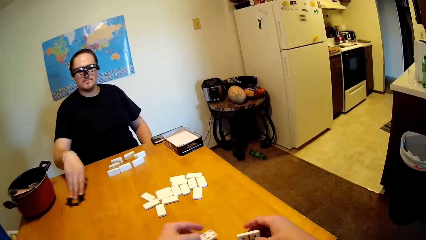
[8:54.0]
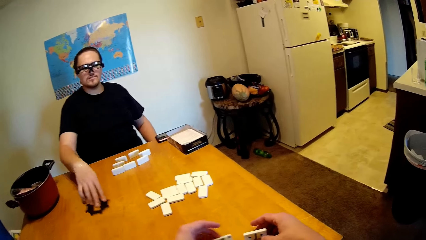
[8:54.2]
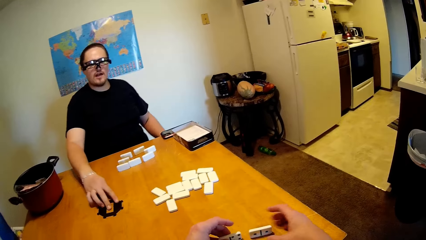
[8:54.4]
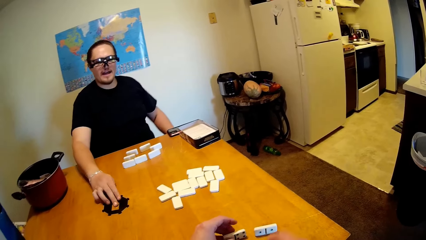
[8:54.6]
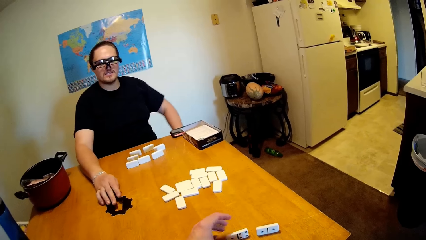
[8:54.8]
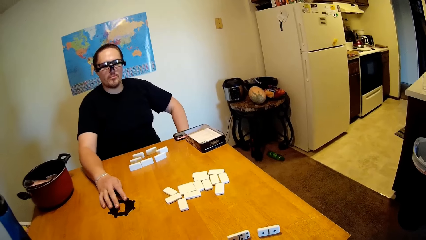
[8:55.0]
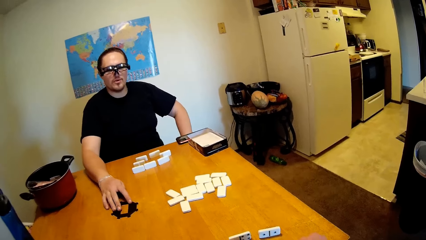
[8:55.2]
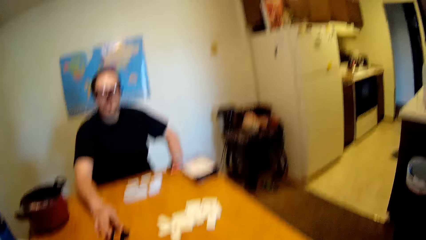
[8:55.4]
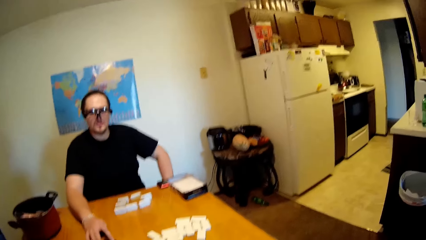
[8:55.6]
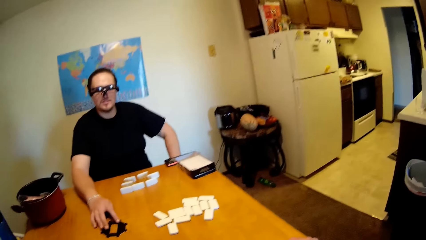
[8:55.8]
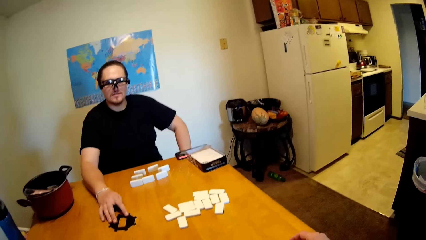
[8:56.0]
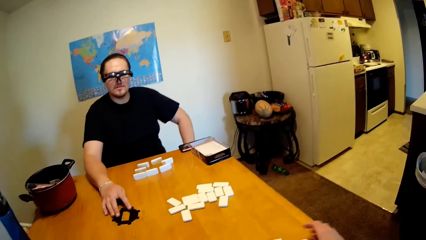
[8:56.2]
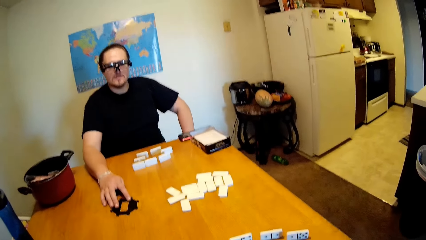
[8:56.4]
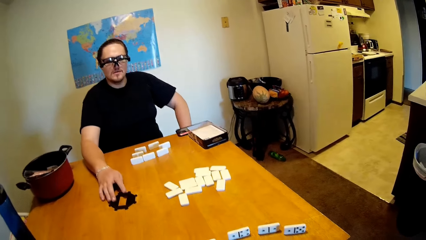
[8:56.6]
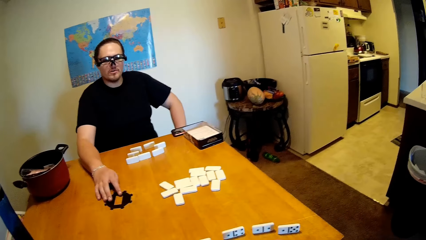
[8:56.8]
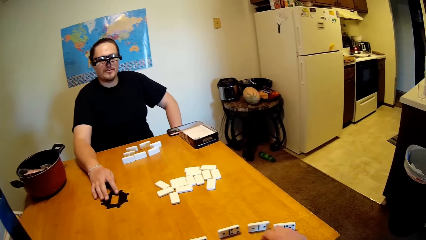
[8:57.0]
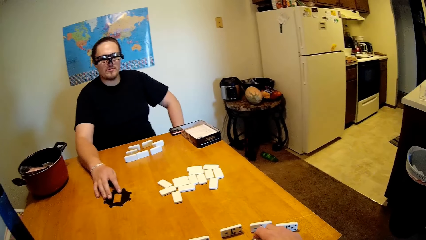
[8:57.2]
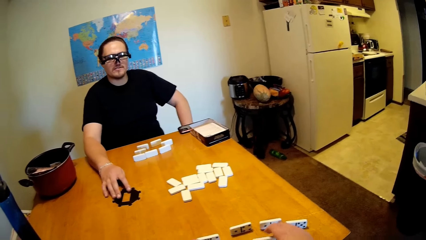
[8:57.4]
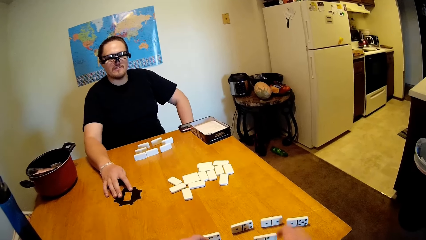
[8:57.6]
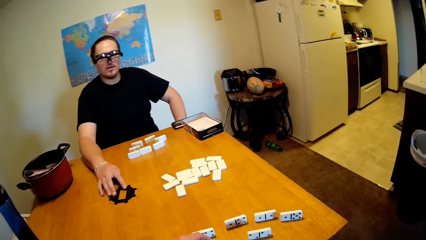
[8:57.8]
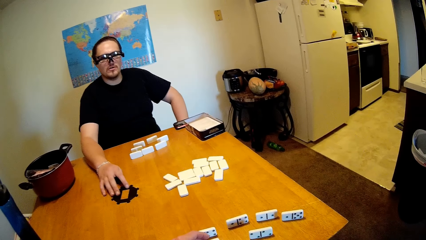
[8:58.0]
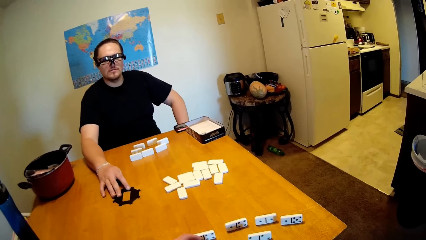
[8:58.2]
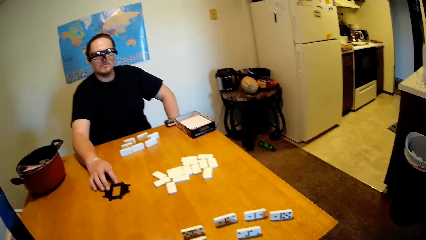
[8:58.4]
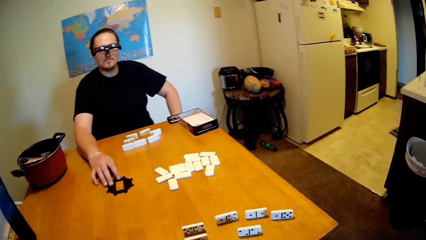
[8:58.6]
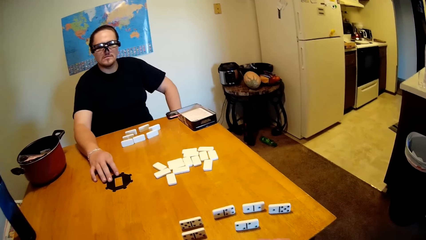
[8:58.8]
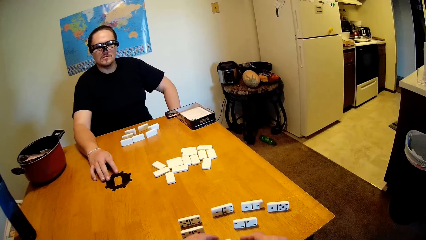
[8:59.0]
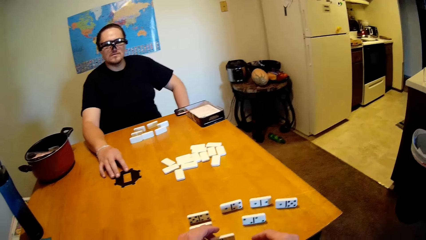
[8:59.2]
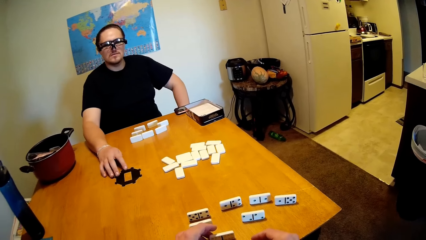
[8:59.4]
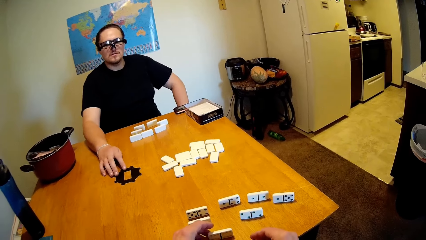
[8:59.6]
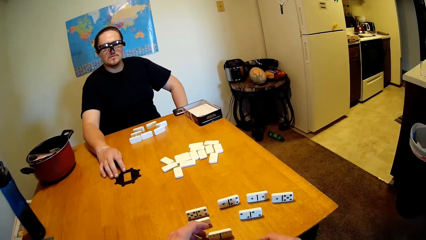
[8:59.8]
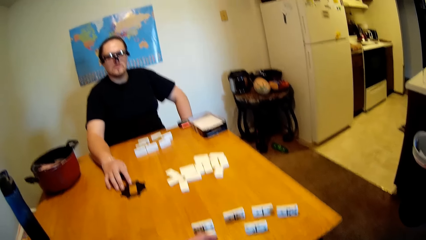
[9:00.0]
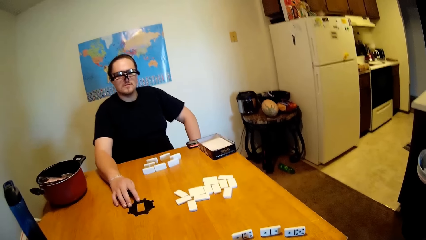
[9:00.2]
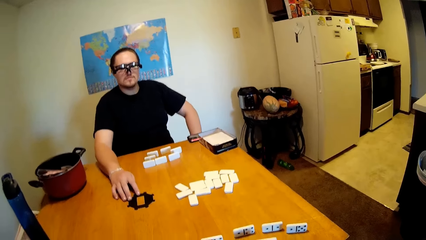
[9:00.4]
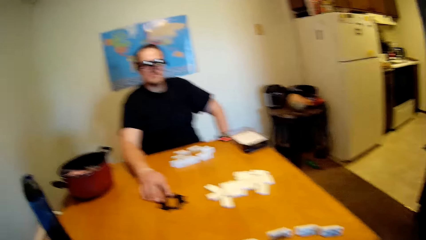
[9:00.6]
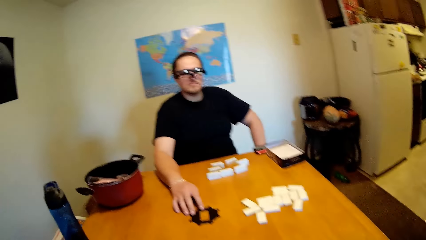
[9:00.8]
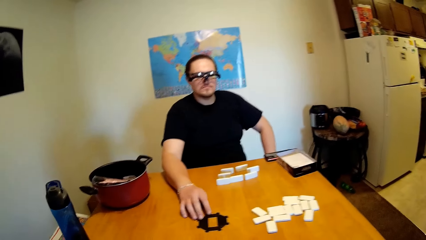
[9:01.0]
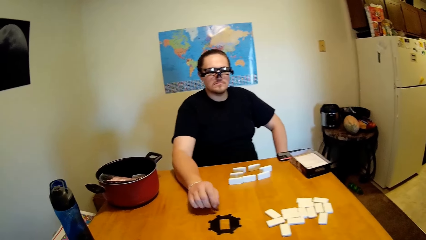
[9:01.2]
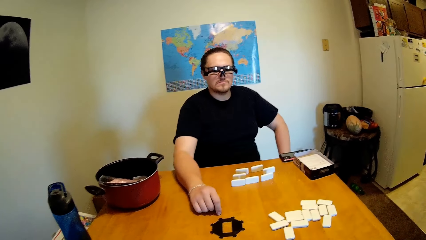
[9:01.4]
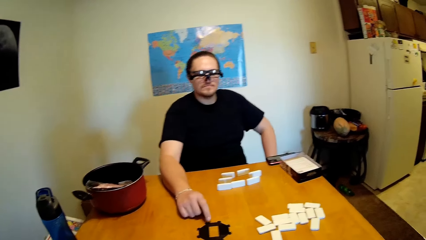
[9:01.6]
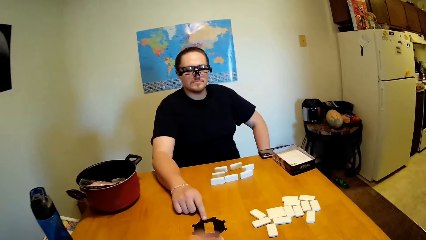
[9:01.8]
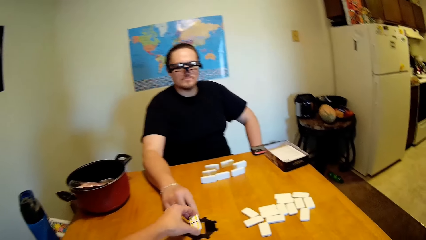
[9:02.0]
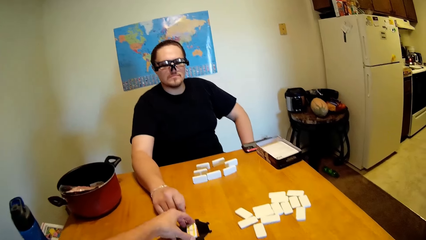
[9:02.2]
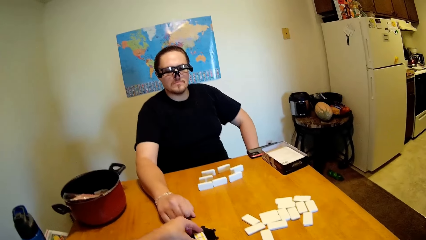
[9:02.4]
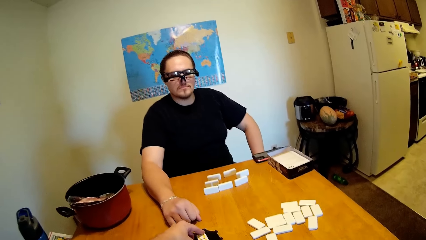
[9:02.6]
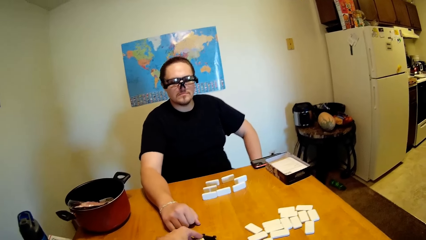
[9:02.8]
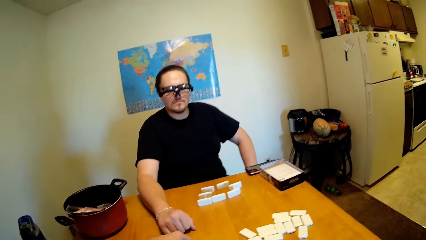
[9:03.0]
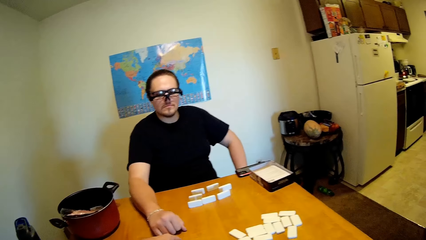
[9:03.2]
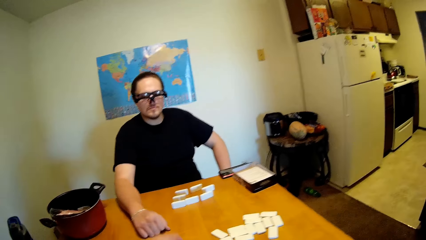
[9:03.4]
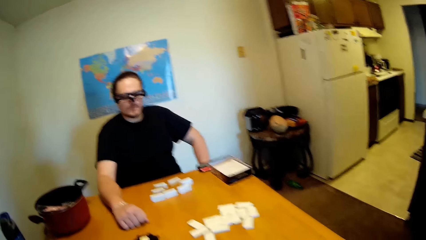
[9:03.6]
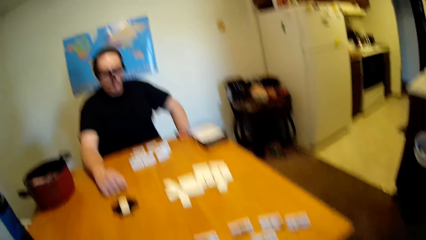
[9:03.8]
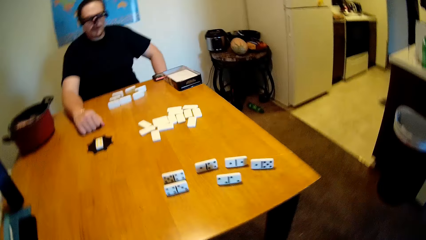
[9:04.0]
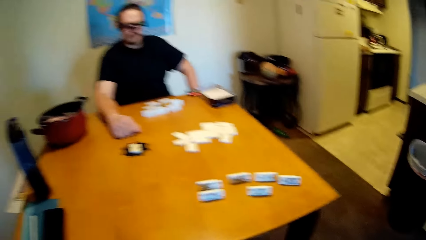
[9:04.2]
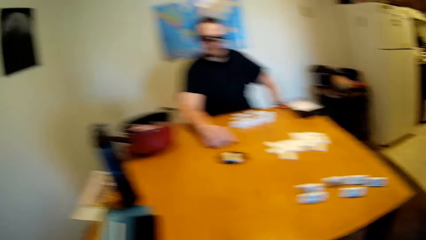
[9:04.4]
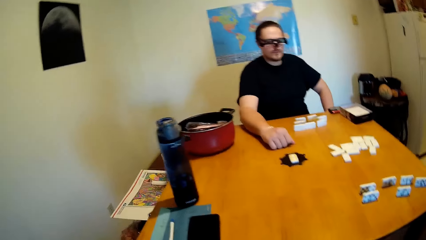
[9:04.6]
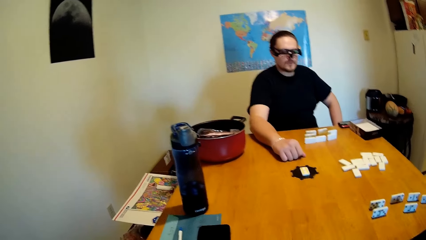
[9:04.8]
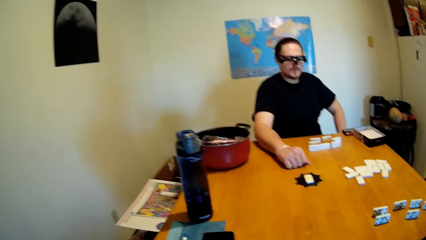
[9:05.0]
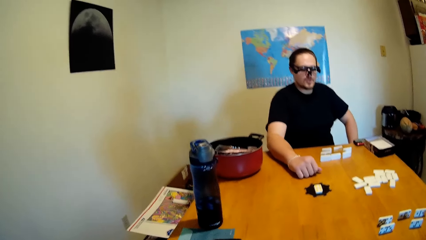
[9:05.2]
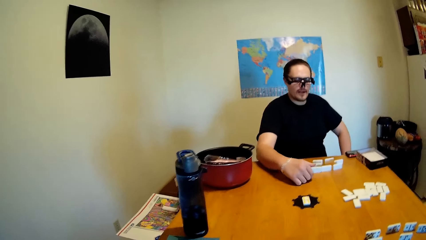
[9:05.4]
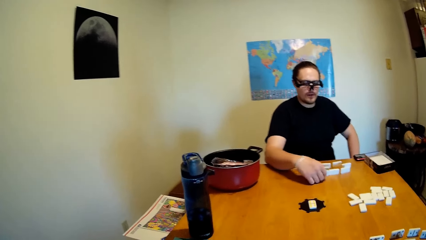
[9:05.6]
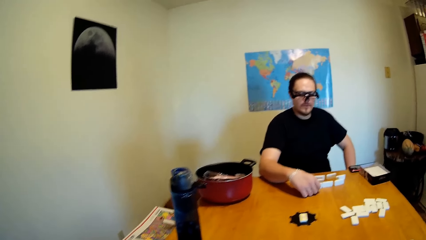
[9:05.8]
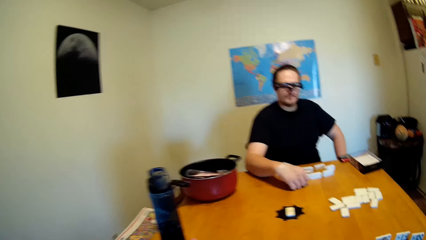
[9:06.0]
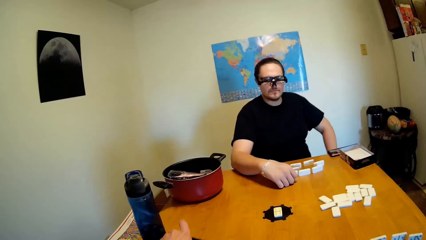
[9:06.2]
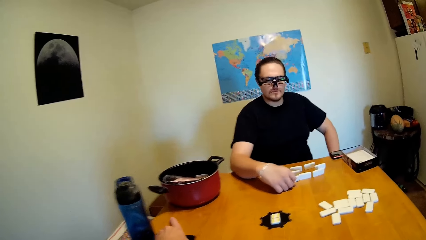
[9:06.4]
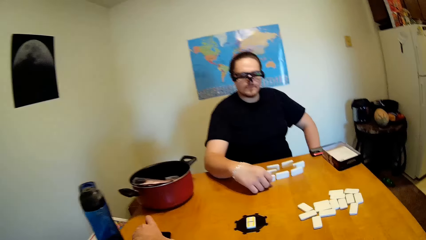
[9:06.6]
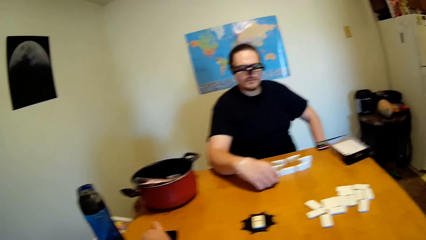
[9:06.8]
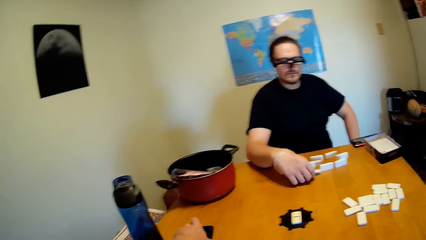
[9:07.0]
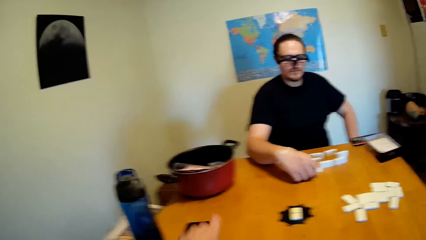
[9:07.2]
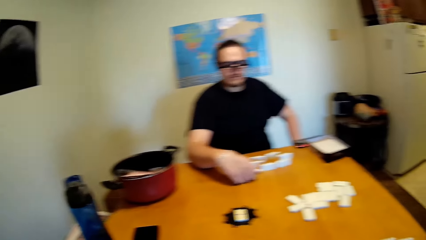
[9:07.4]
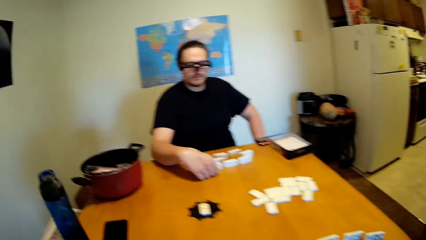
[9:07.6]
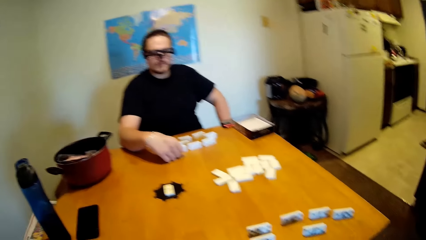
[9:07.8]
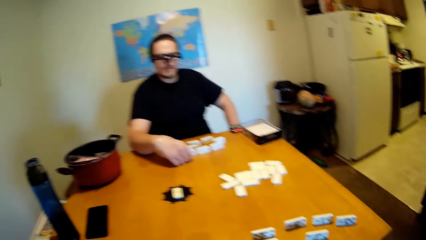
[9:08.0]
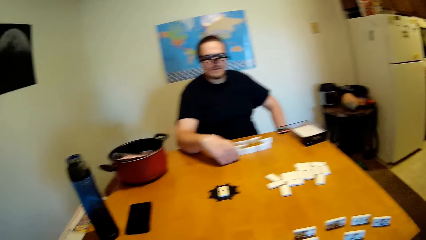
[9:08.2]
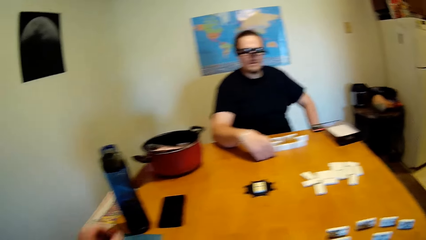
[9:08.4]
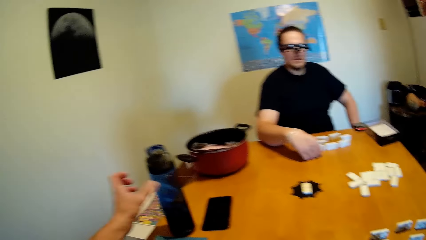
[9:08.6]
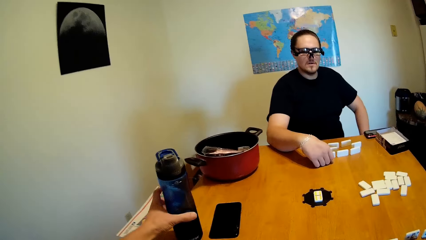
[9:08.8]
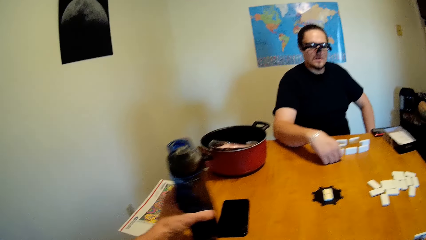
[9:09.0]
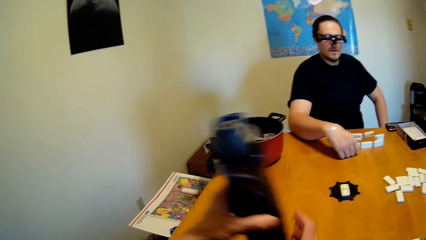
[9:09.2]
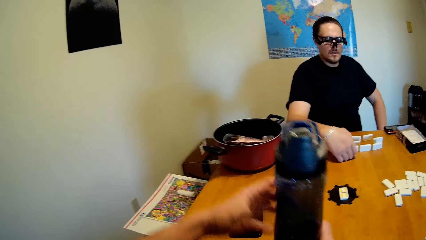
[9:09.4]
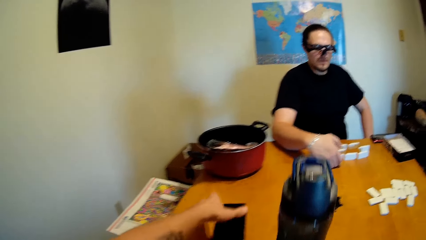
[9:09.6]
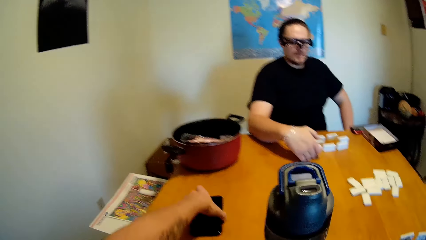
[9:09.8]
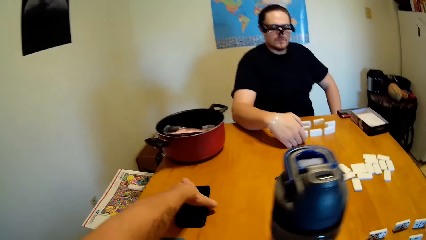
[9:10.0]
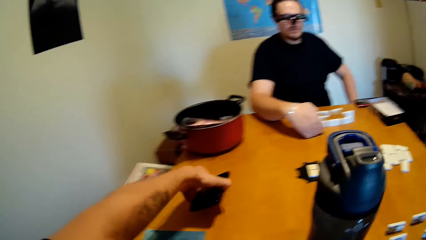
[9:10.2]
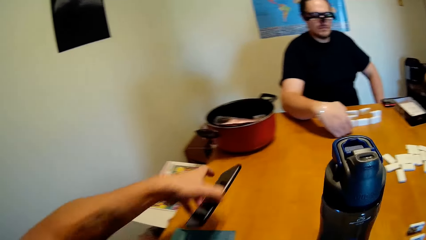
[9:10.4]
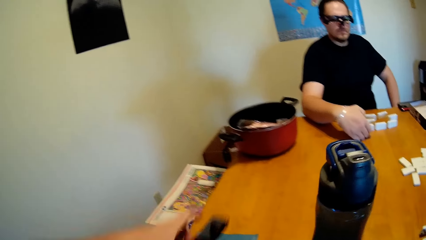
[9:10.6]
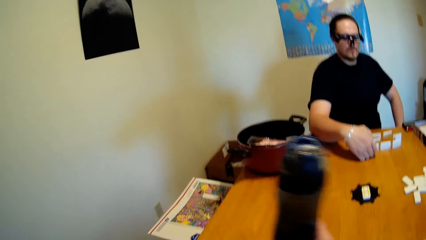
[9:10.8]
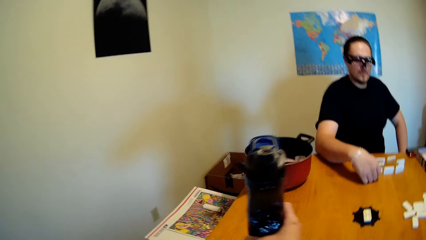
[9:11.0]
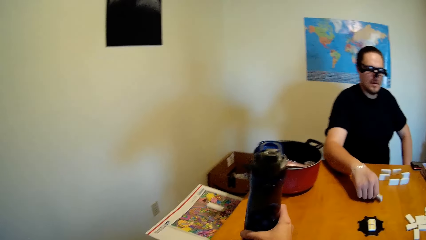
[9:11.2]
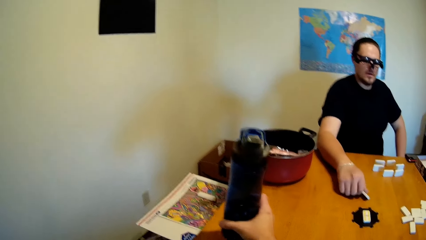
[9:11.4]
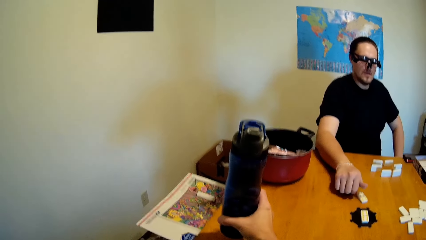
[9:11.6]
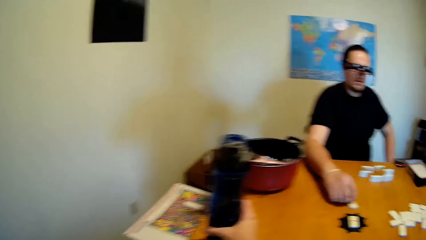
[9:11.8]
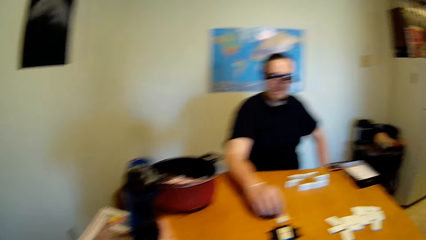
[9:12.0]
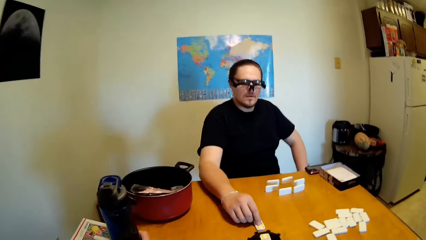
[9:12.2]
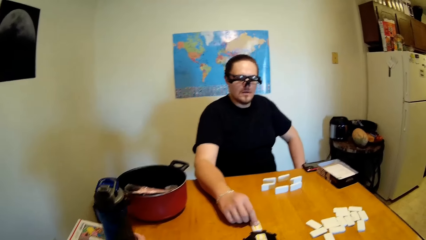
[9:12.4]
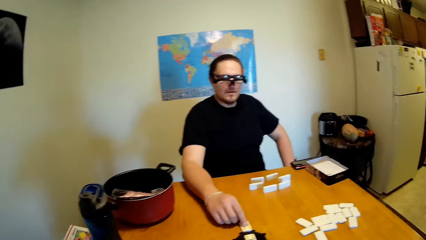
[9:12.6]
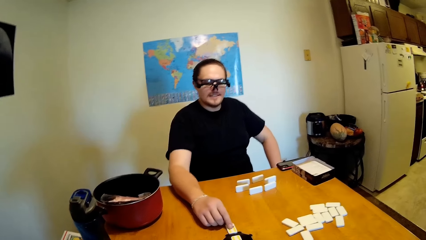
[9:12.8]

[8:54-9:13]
The camera wearer moves the dominoes on the table. A man moves the black piece on the table, and talks to the camera wearer. The camera wearer moves the dice on the table. They talk to the man. The man taps the black piece, and points at the black piece. The camera wearer moves the dice. The man moves the dice. The camera wearer puts the phone on the table. They pick up the water bottle from the table, move the water bottle, pick up the phone on the table, and put the water bottle on the table. The man moves the dice.
